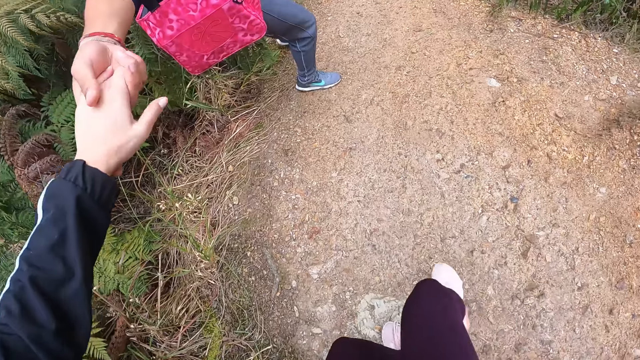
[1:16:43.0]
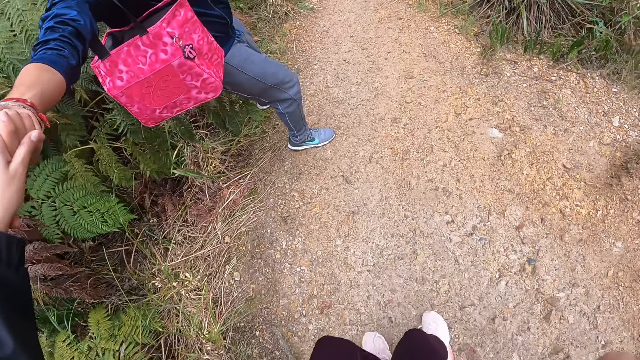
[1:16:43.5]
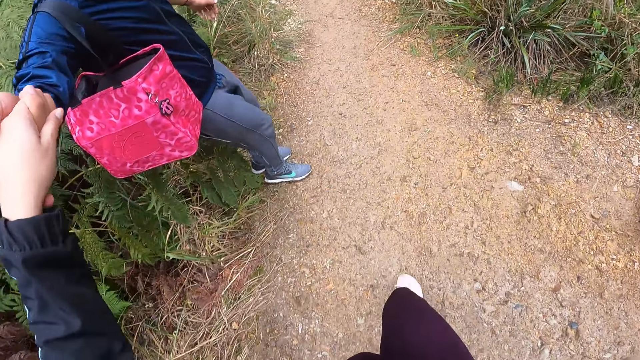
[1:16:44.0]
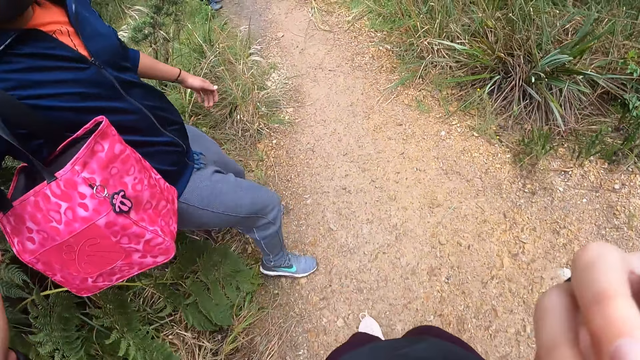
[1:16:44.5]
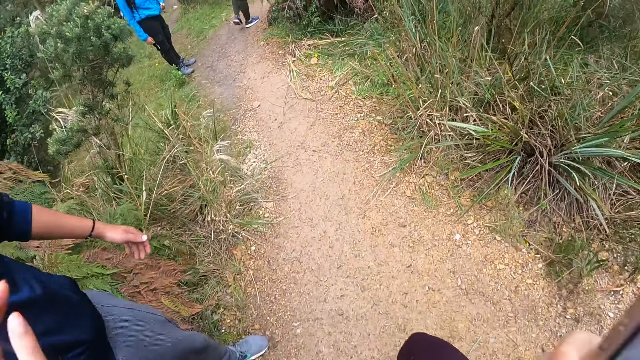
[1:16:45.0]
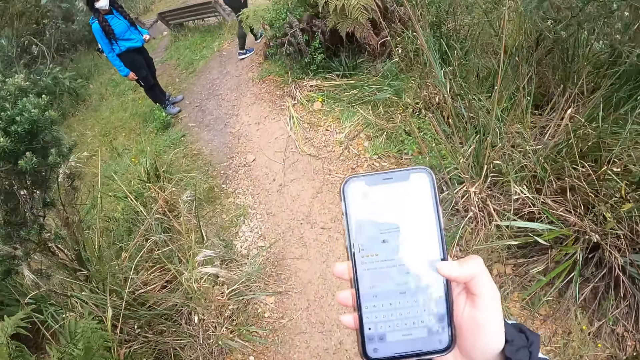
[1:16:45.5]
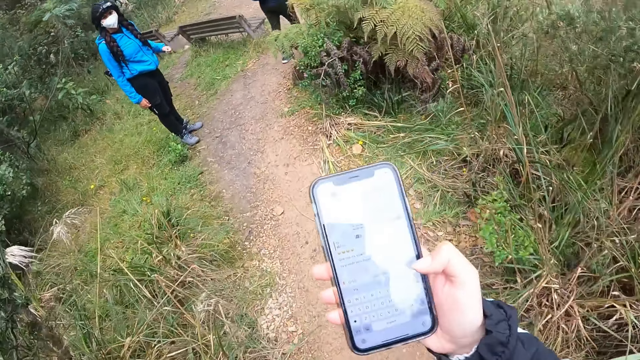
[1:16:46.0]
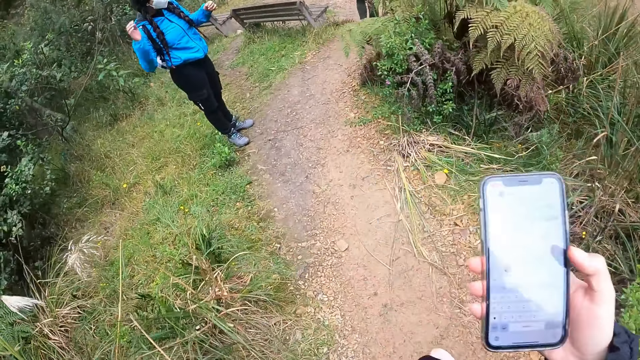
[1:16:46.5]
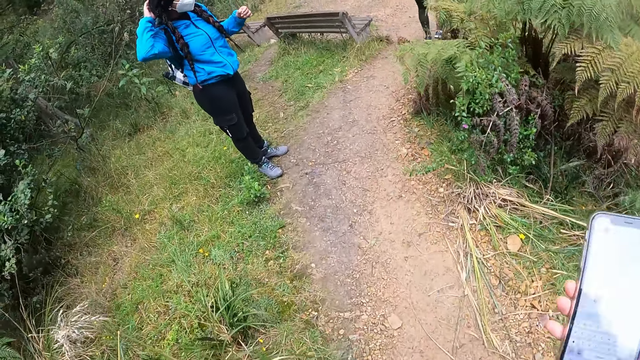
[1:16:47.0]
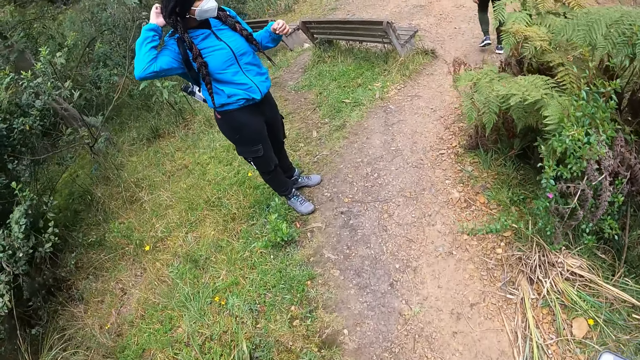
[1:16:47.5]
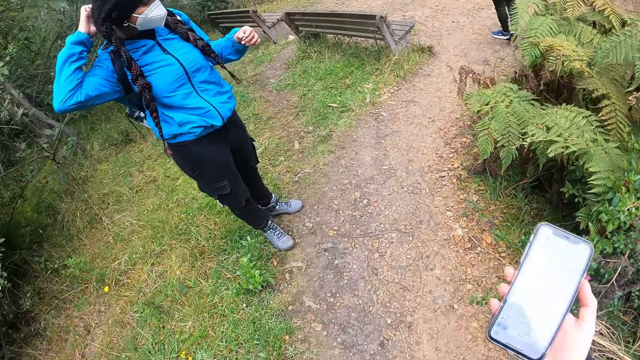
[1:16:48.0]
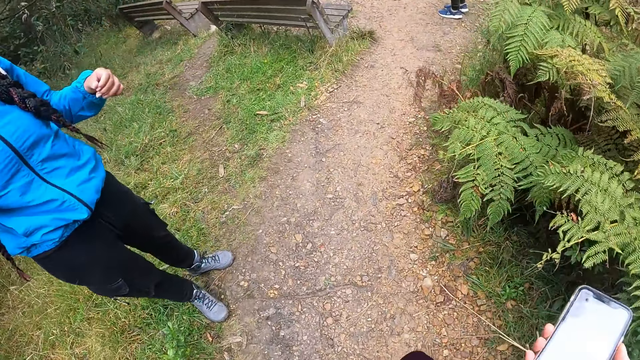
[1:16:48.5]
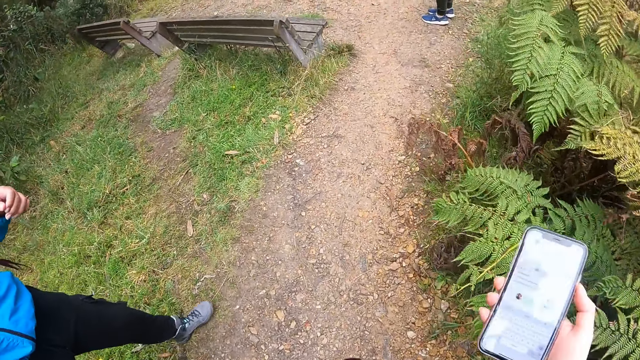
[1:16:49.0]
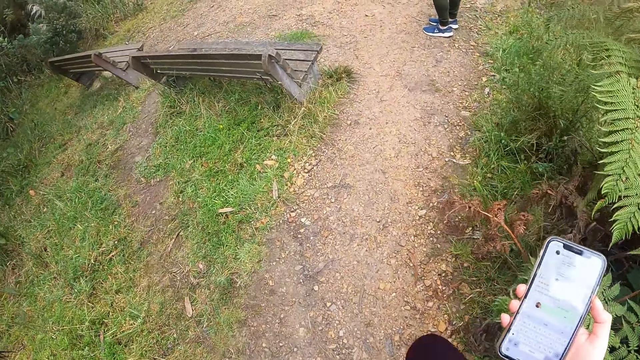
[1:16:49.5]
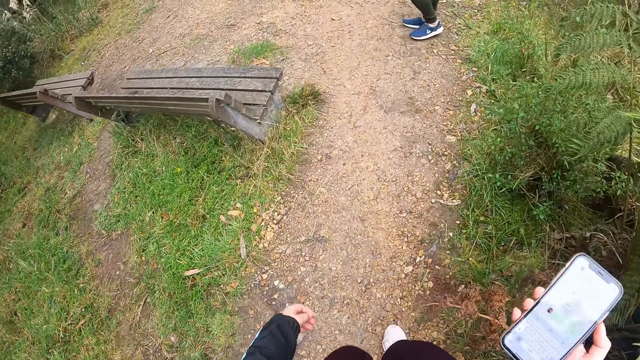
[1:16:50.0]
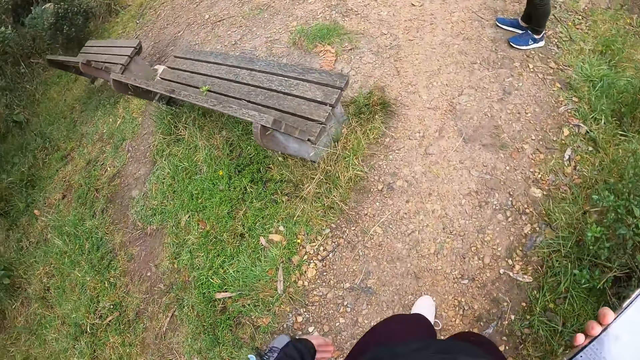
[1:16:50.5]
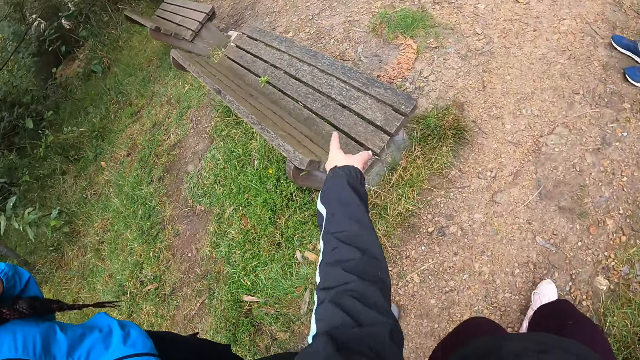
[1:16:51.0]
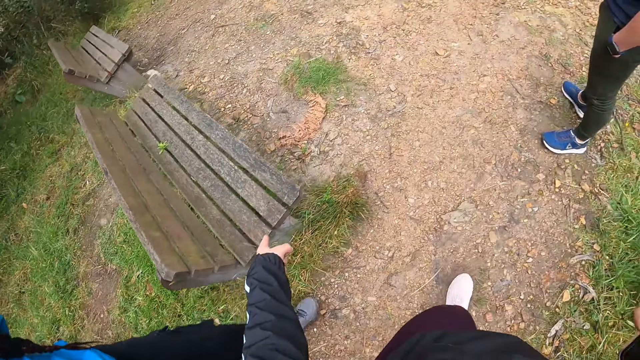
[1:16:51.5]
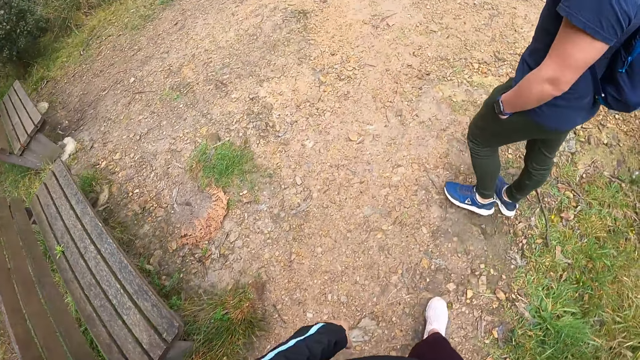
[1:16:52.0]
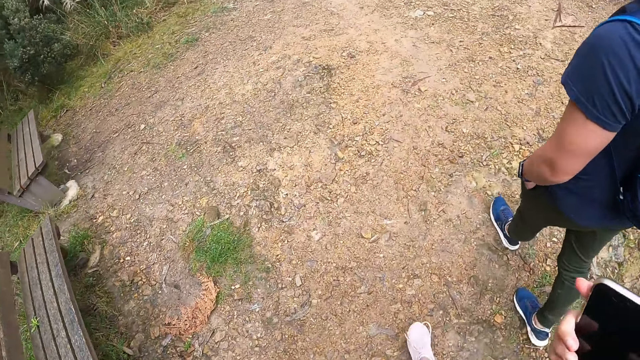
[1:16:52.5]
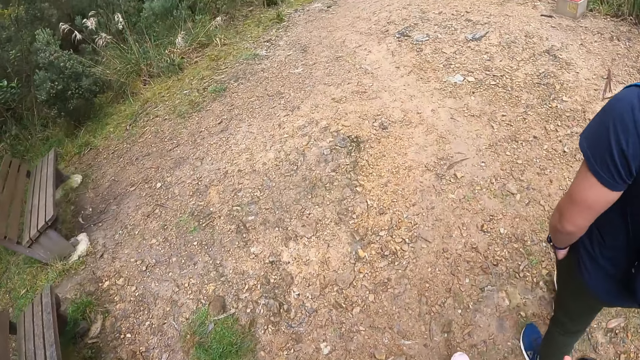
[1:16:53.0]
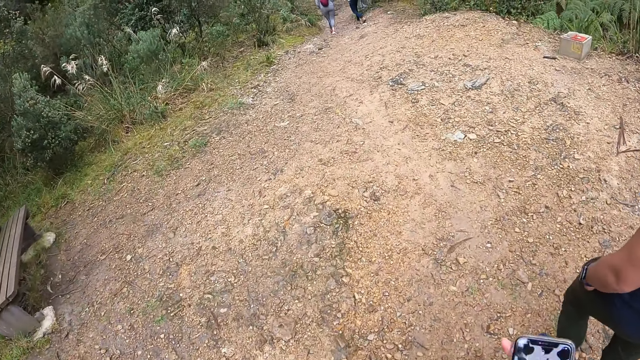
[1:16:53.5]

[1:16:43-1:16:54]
The camera wearer holds hands with a man or woman with her left hand. She operates the phone with her right hand. She operates the phone with her right hand again. She holds the phone. She walks on the ground. Another woman touches the hair. The camera wearer points to a chair on the path with her left hand.

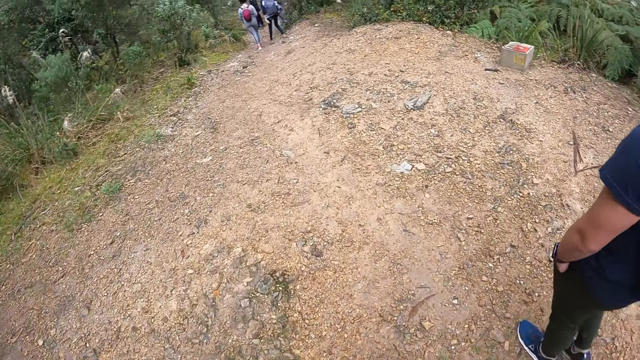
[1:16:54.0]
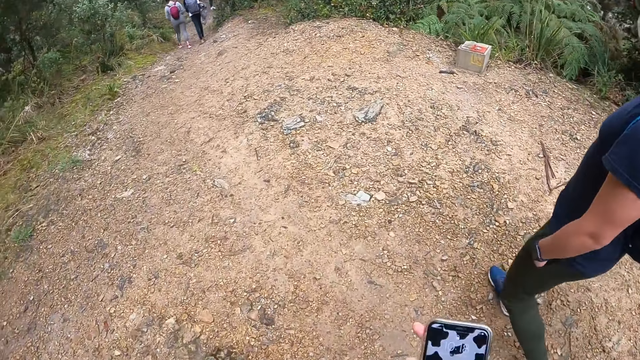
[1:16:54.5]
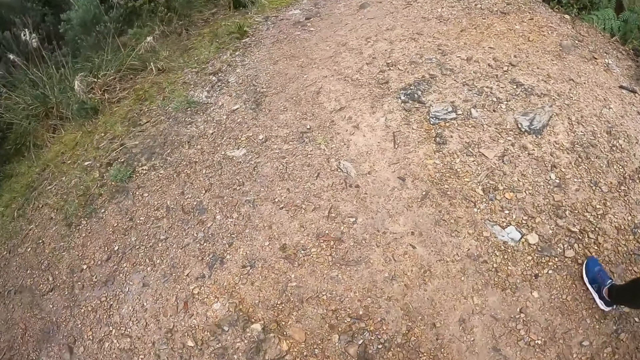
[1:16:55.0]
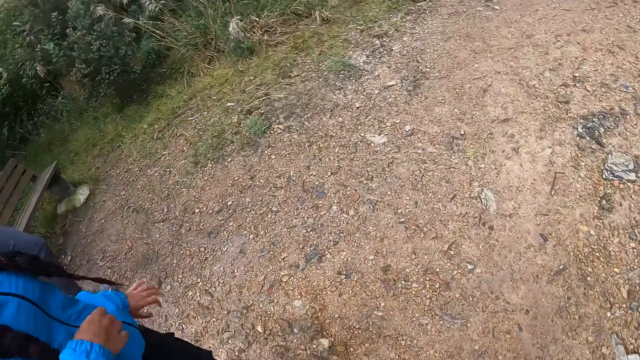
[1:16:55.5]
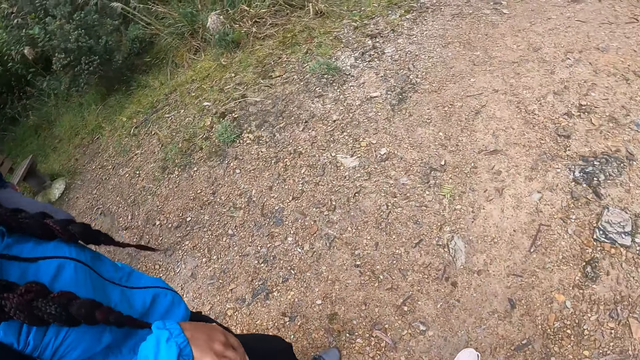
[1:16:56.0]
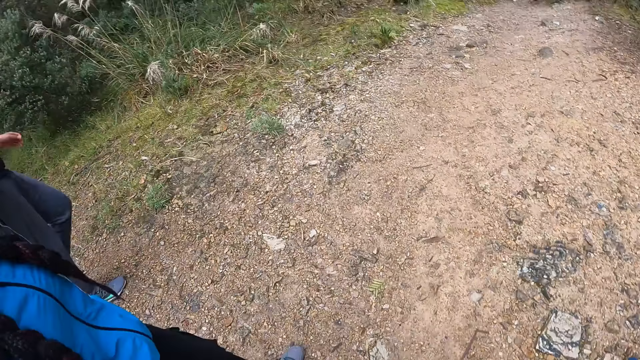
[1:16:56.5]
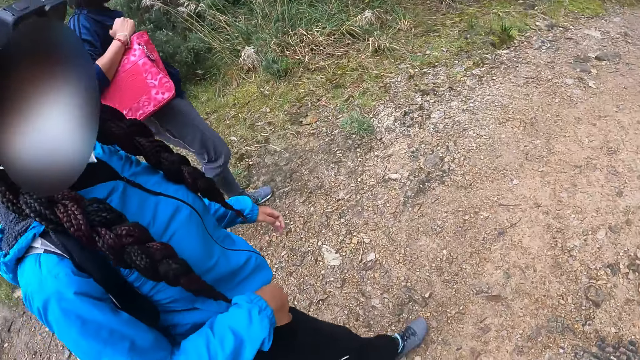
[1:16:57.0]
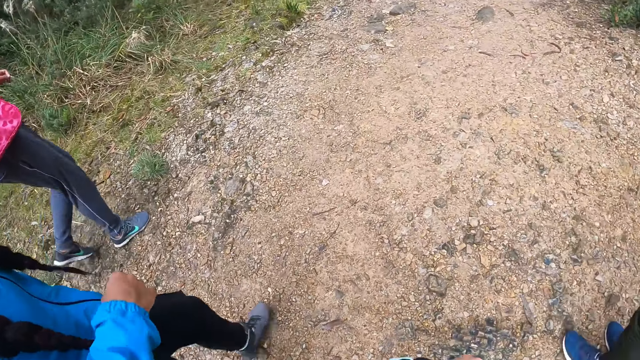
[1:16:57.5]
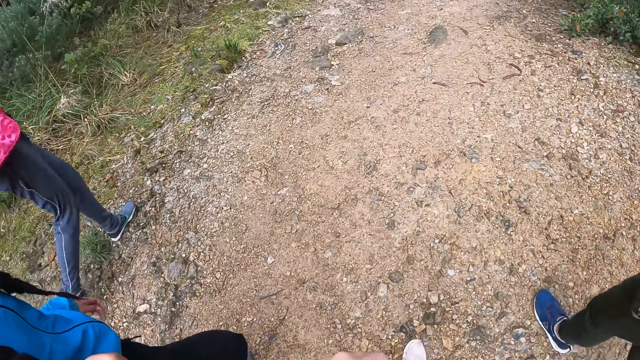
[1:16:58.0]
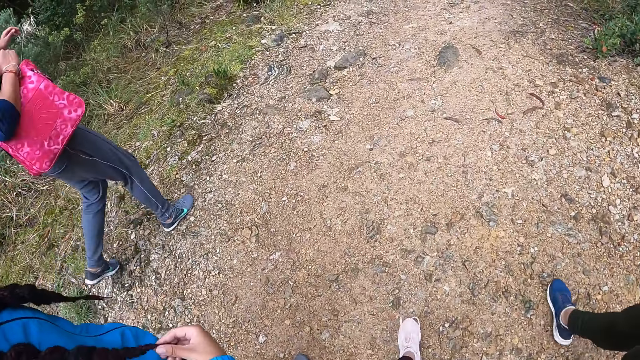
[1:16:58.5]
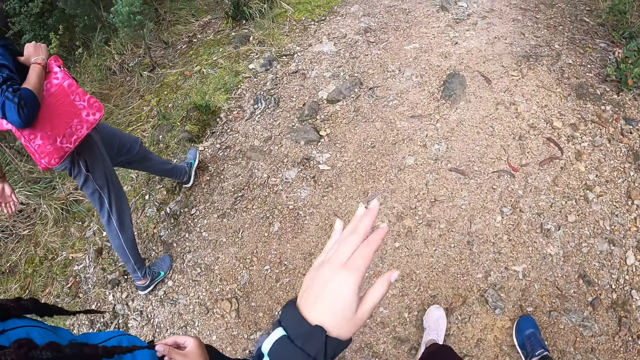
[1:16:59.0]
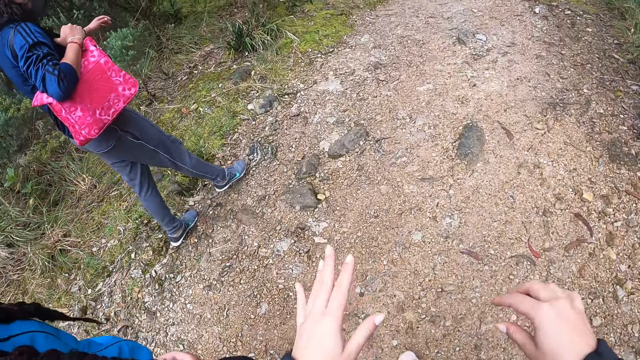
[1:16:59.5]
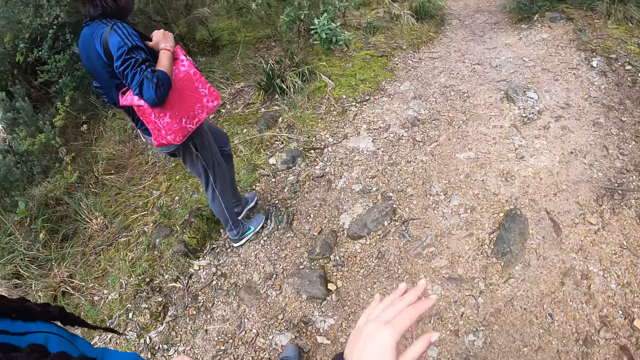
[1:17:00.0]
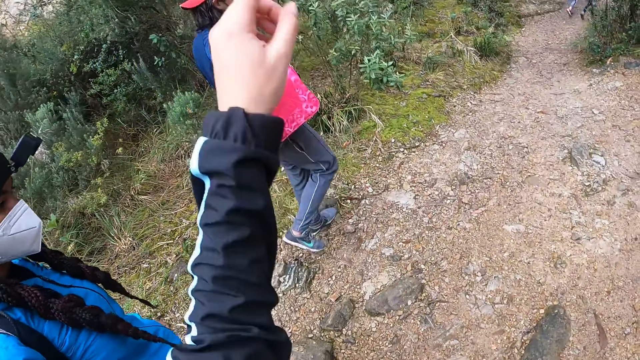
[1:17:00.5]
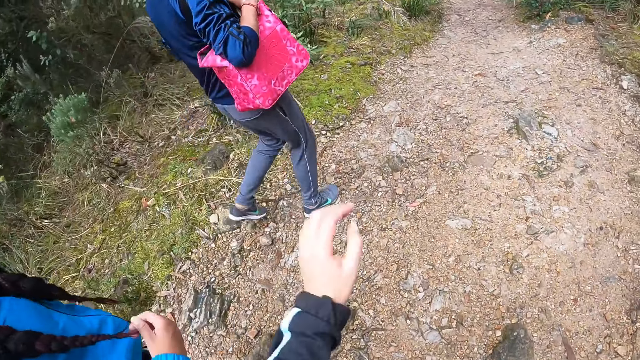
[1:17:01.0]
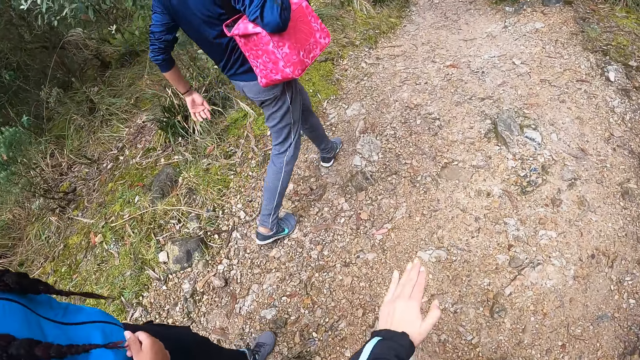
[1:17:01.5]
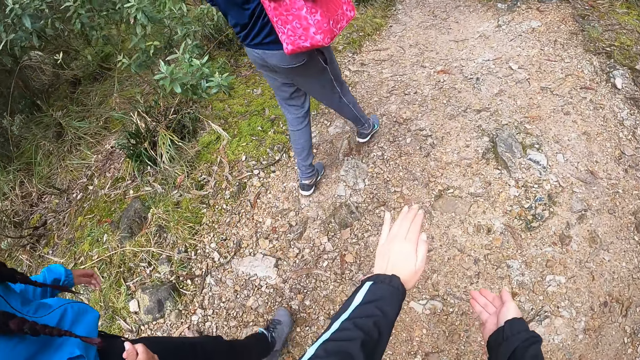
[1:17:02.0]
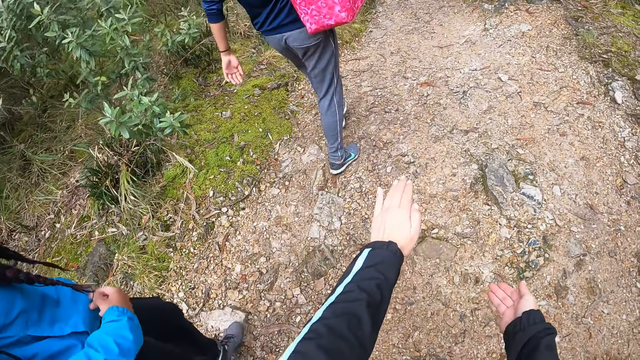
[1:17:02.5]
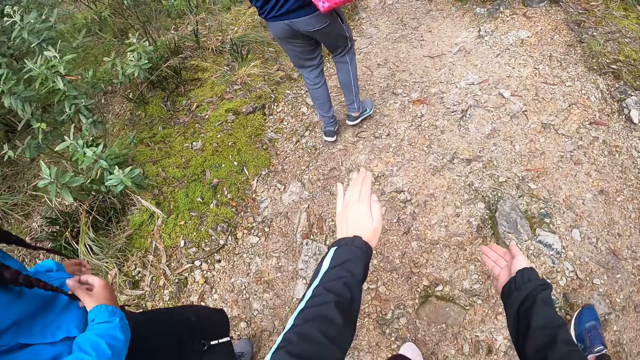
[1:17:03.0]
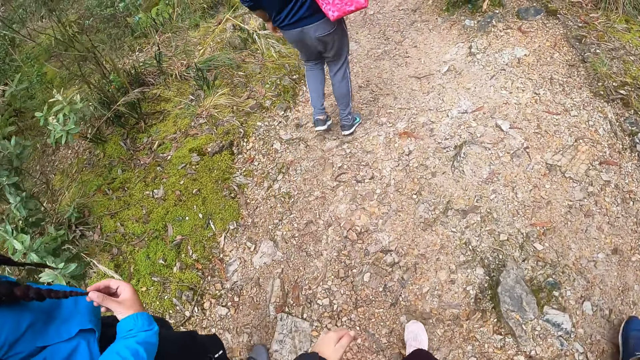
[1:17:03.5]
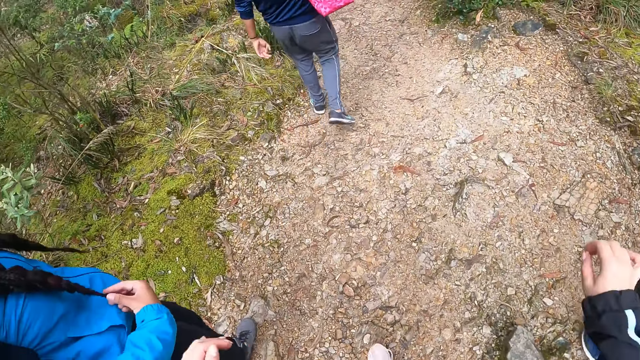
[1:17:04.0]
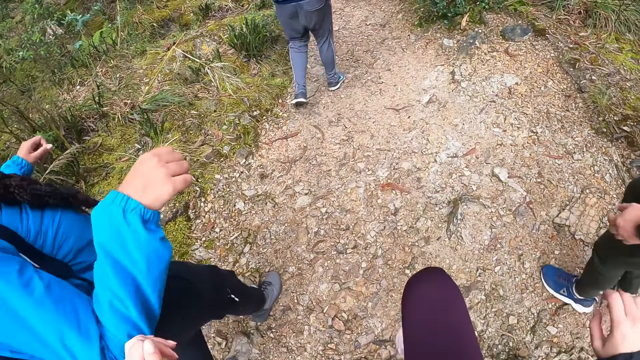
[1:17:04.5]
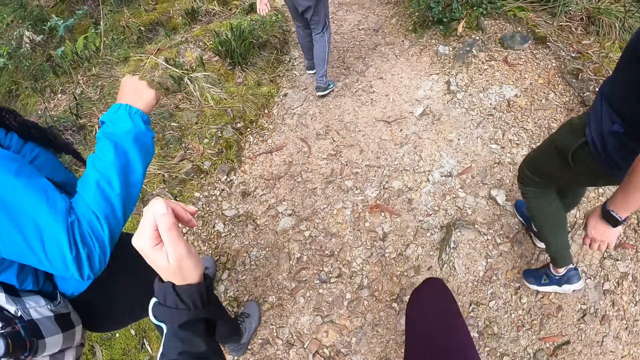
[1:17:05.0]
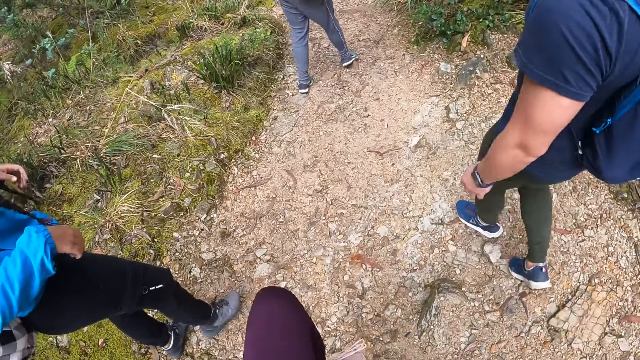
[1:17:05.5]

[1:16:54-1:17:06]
A woman on the path interacts with the camera wearer. The camera wearer interacts with the woman. They move the hands. They lift the left hand. They move the hands.
